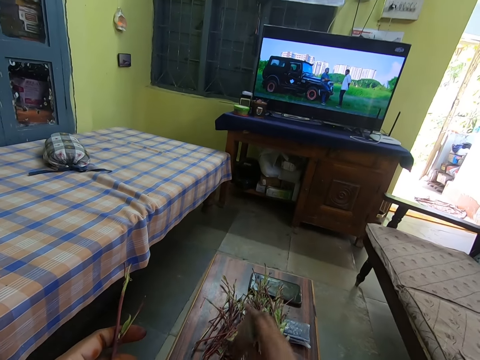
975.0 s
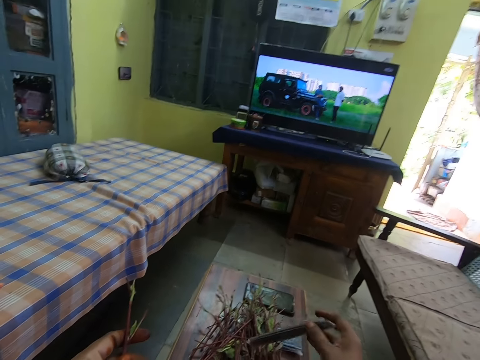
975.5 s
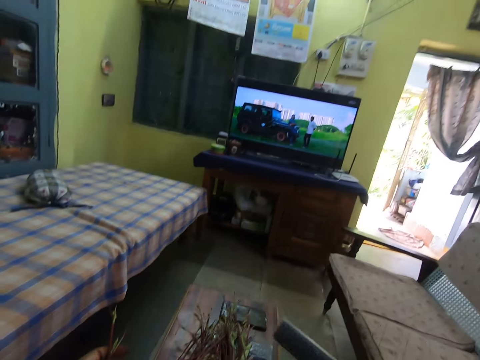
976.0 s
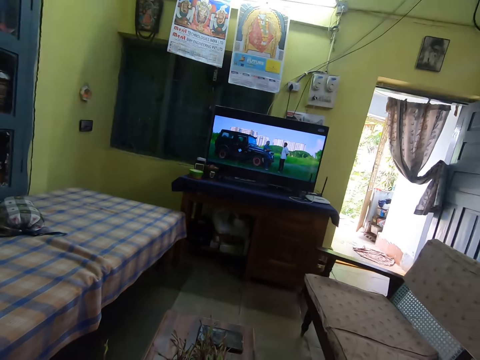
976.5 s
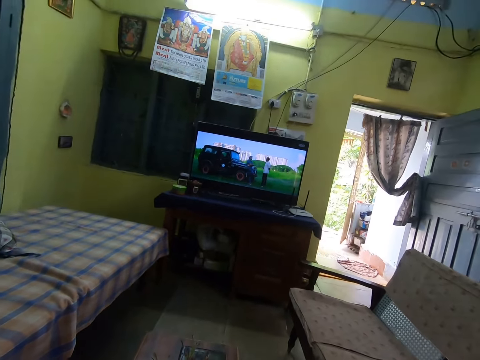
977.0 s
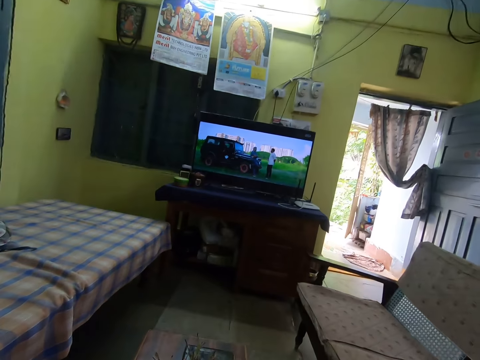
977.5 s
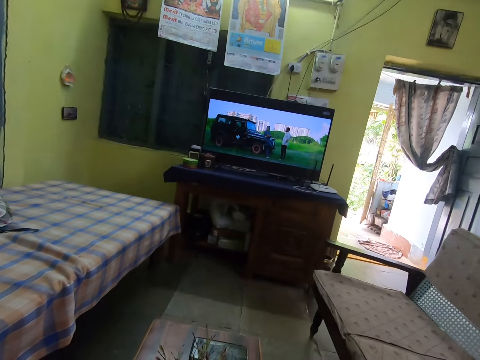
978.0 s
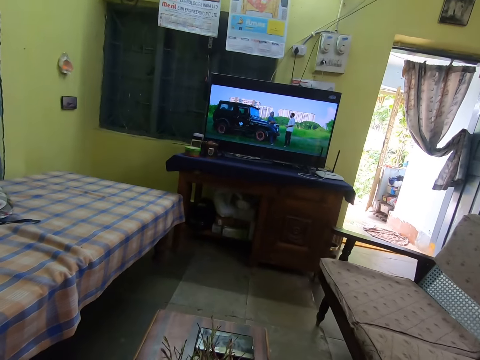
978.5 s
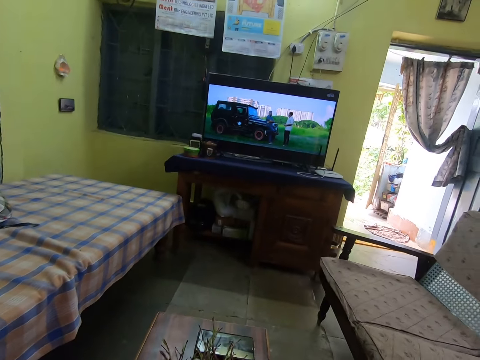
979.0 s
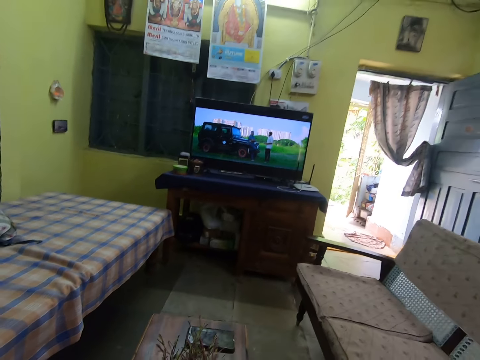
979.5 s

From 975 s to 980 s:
The camera wearer picks up a remote from the table in the room.

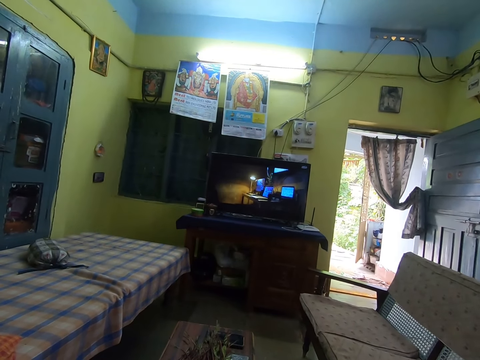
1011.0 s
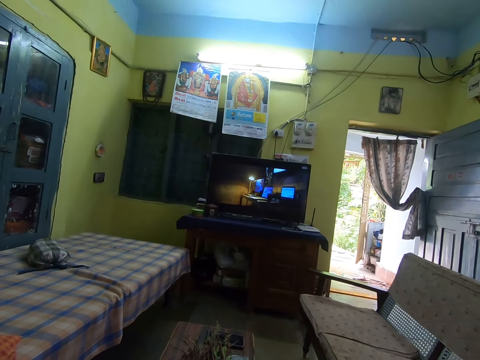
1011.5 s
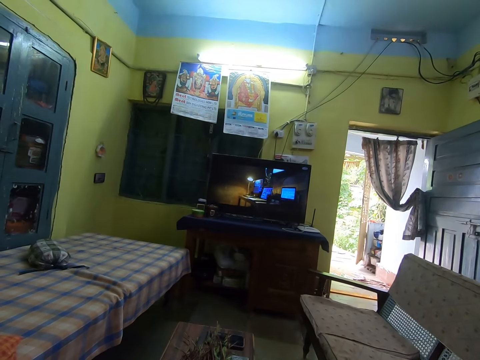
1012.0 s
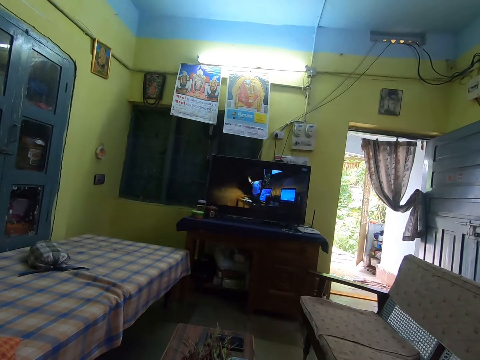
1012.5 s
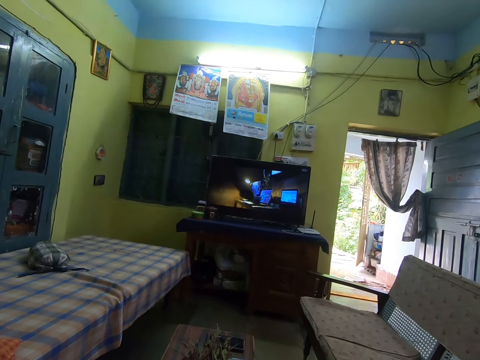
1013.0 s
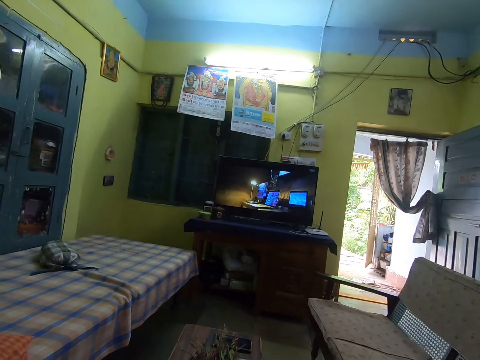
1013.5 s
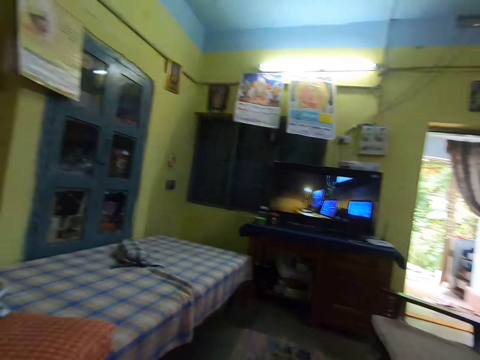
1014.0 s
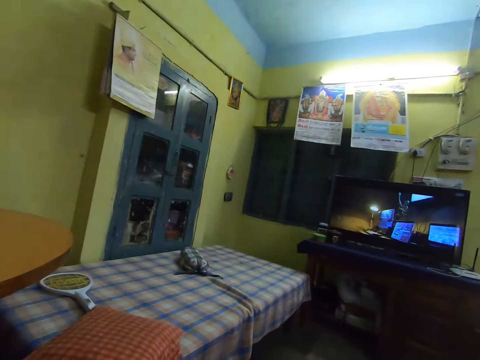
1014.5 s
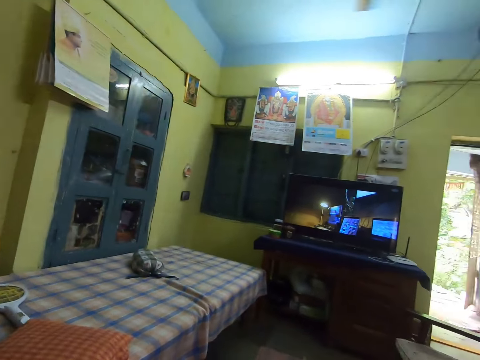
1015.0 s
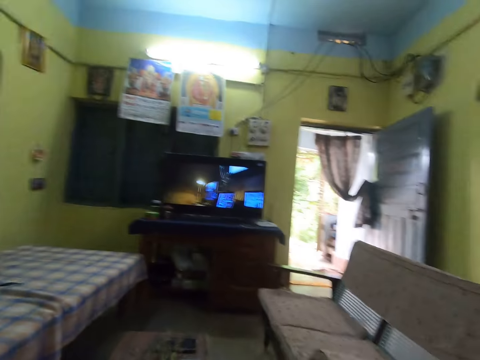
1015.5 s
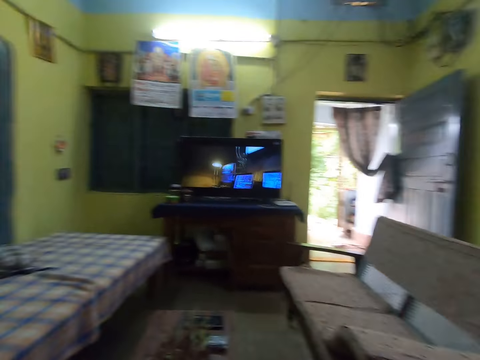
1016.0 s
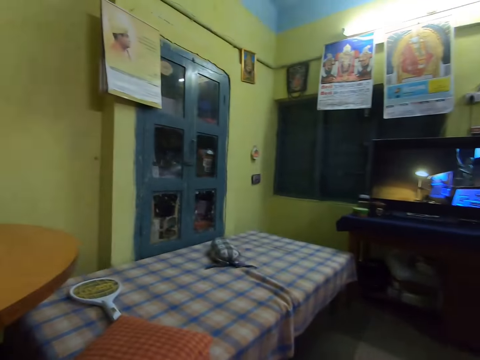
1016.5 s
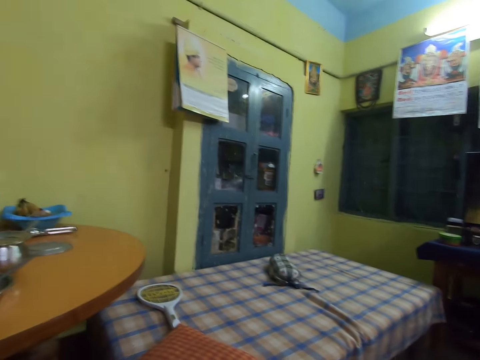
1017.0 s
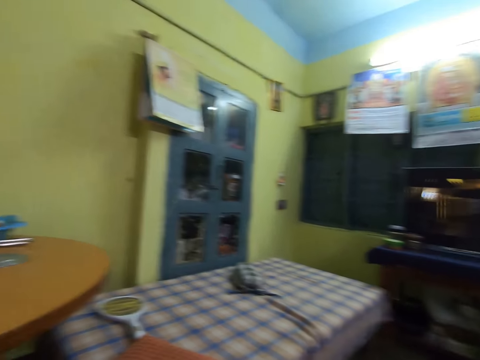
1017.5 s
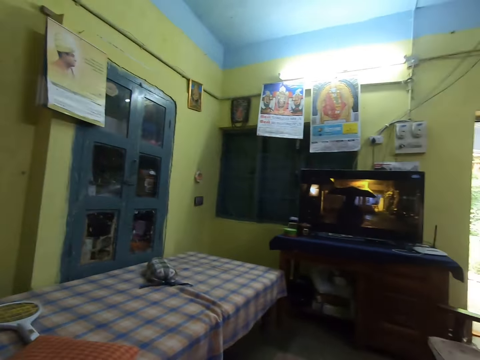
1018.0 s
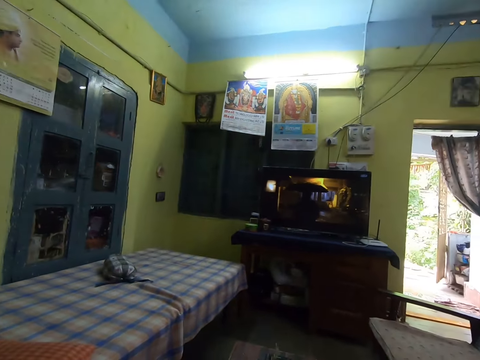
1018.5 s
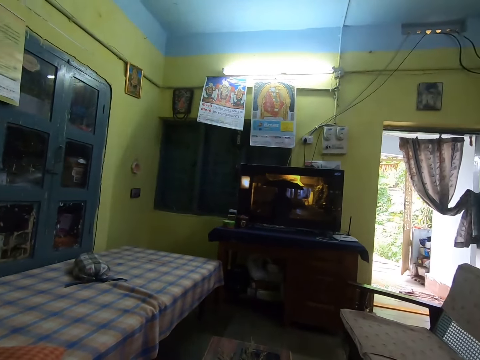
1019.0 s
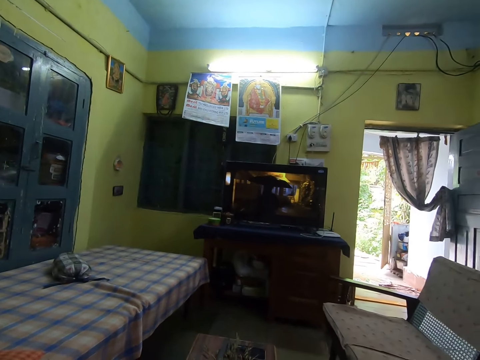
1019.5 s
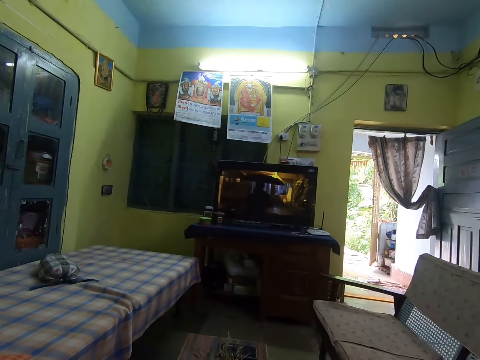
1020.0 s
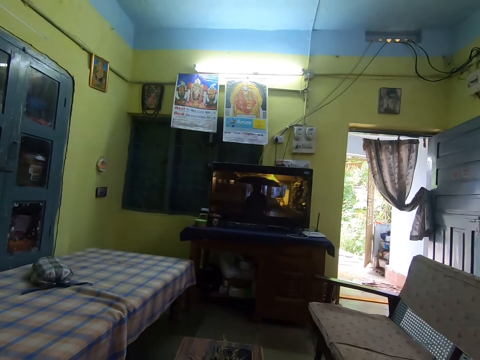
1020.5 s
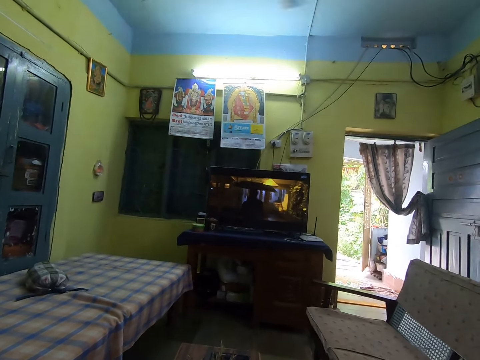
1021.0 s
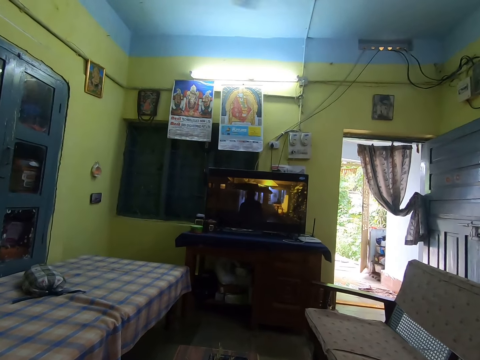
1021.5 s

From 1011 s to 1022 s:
The camera wearer looks around. They watch television.

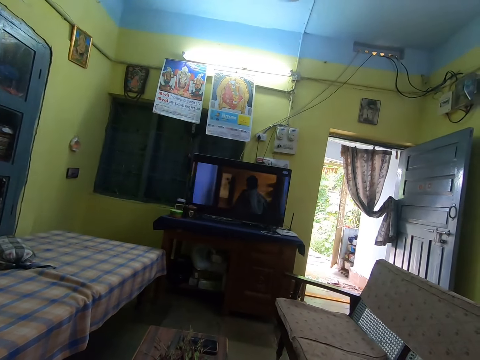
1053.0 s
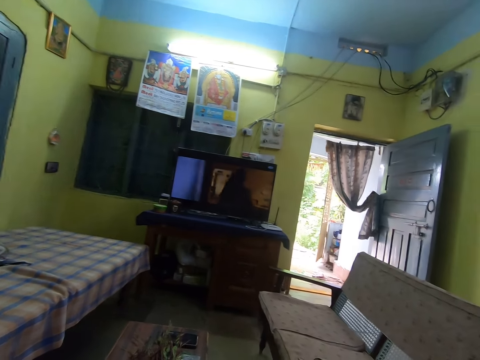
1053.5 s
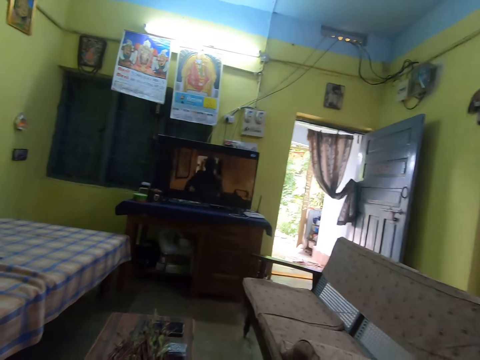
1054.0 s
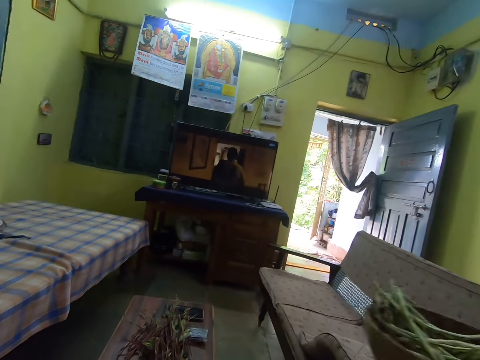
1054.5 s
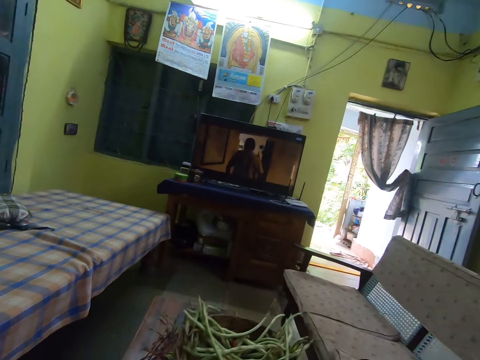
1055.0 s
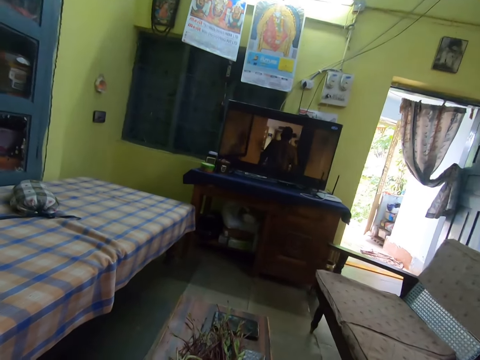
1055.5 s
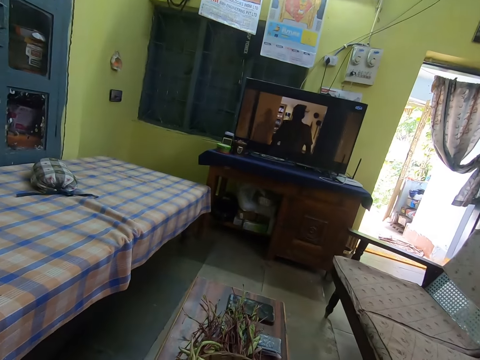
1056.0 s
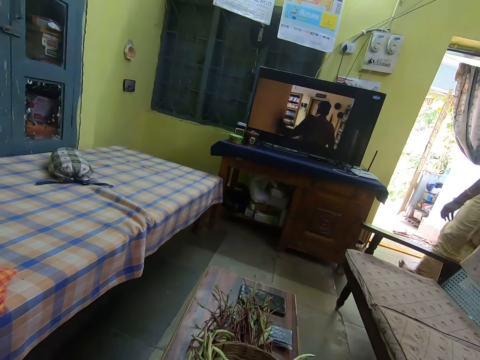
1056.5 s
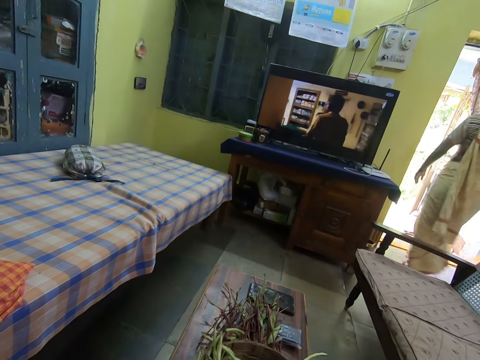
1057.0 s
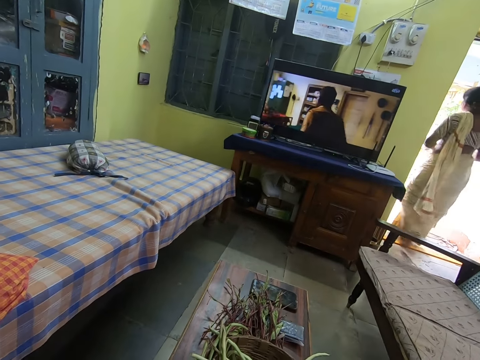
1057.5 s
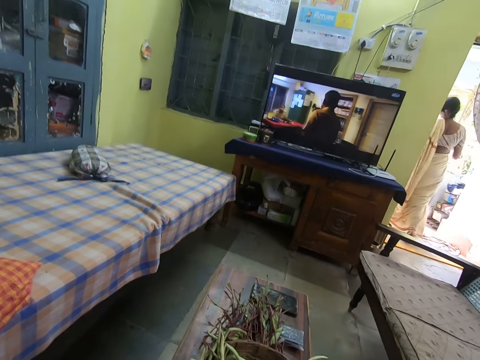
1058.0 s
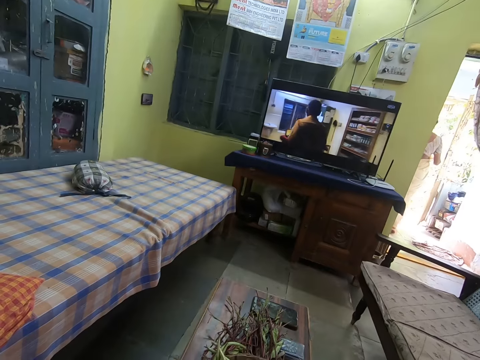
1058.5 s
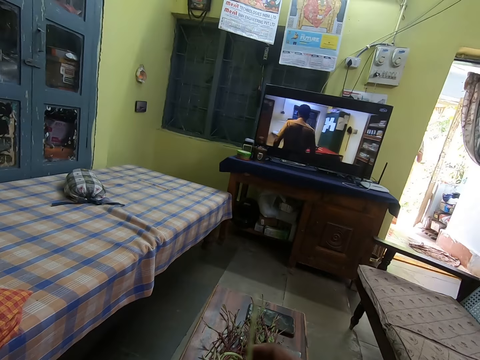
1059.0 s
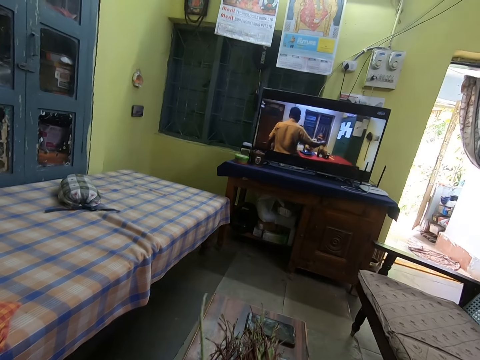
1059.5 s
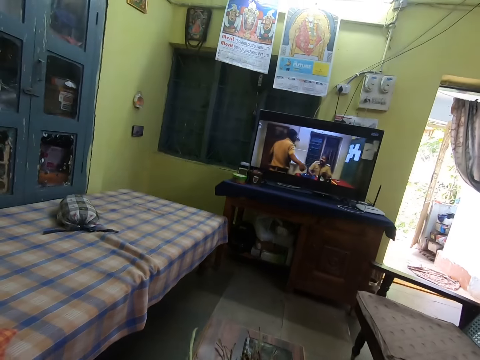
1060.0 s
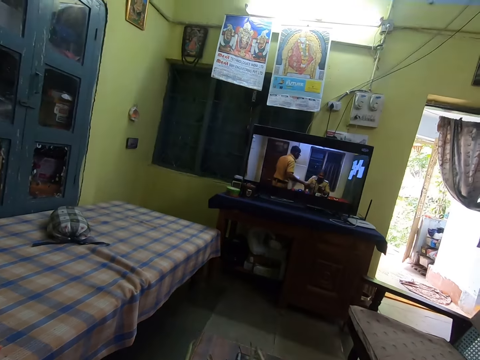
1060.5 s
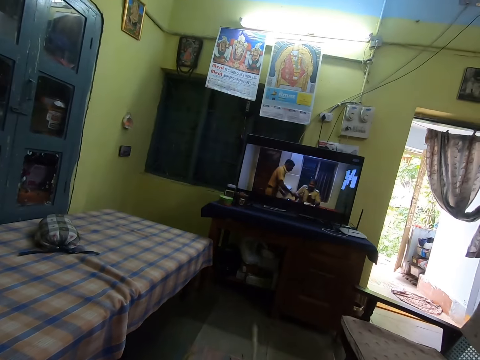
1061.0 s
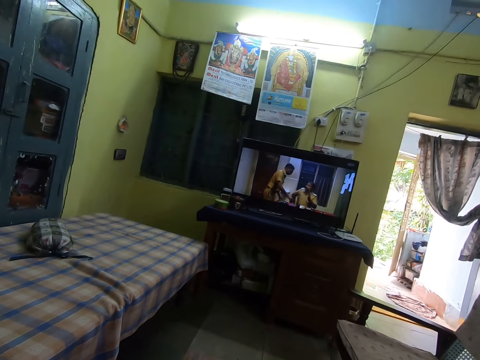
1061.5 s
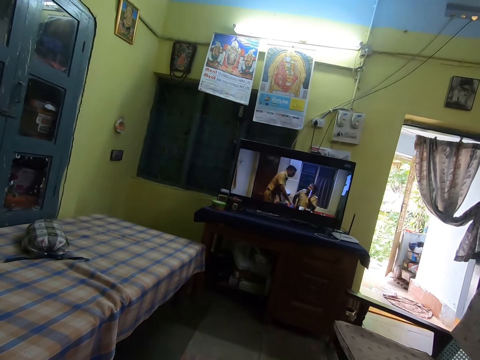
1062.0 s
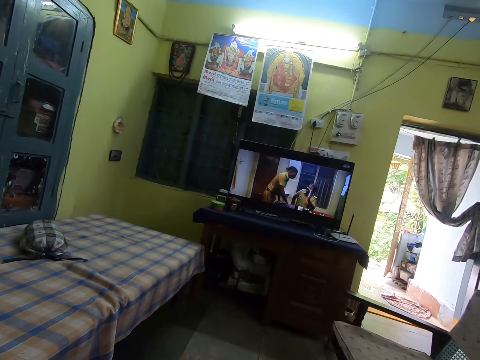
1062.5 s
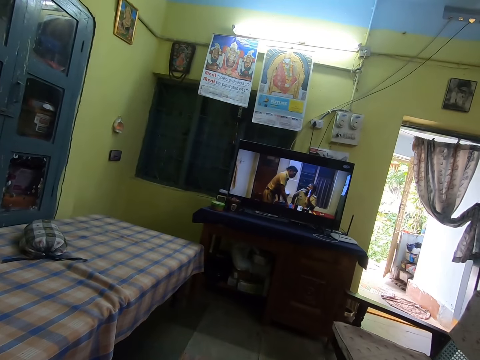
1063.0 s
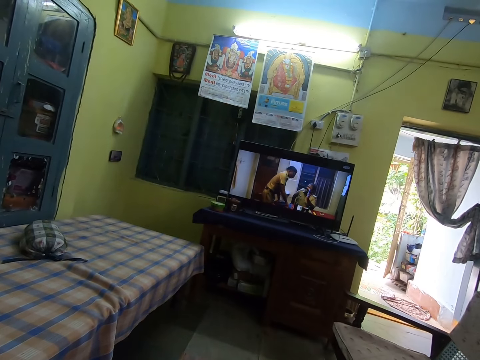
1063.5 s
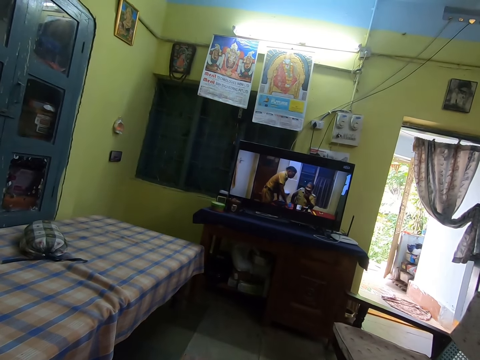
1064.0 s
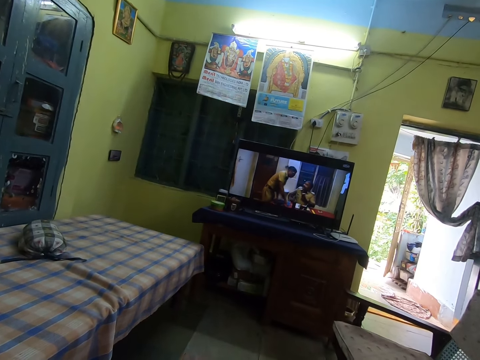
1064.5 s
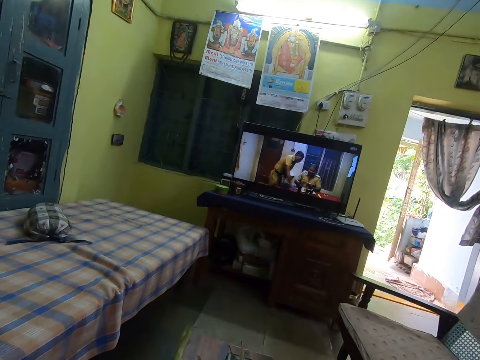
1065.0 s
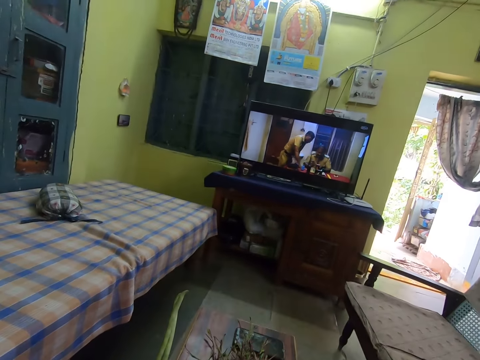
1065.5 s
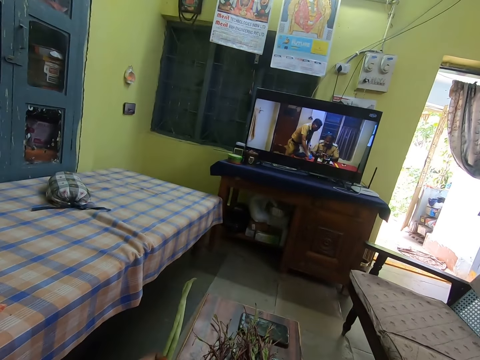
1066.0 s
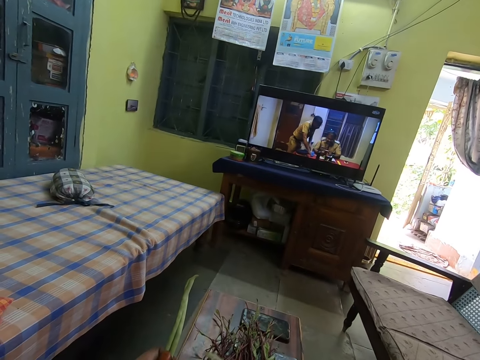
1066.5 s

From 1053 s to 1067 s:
The camera wearer collects a bowl of green peas from the woman with her right hand. She places the bowl of green peas in her right hand on the table in the room. The woman walks out of the room. The camera wearer picks a pod of green peas from the bowl of green peas with her right hand. She passes the pod of green peas from her right hand to her left hand. She picks a pod of green peas from the bowl of green peas with her right hand. She passes the pod of green peas from her right hand to her left hand.
